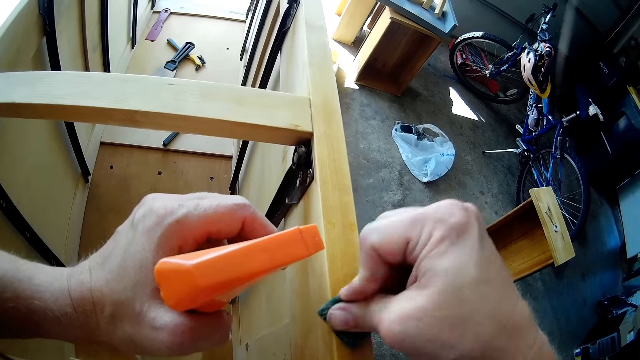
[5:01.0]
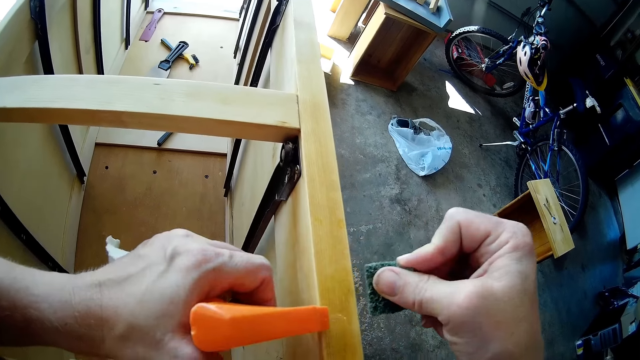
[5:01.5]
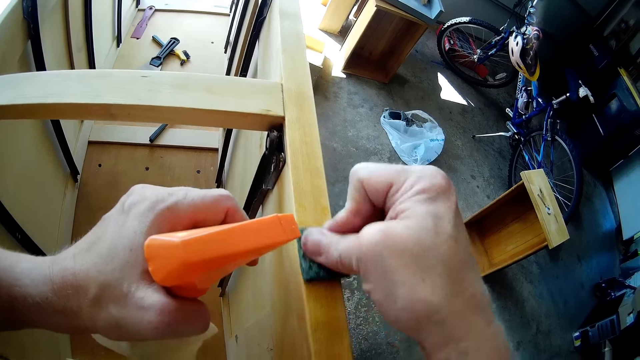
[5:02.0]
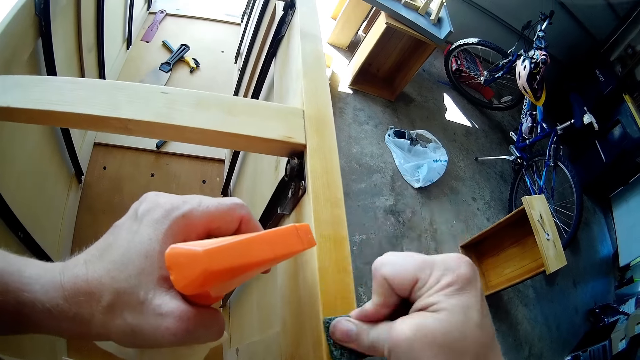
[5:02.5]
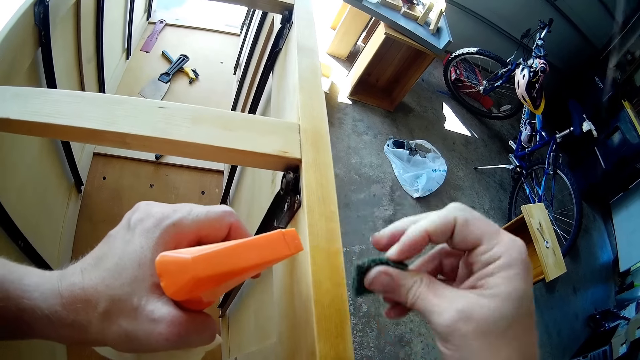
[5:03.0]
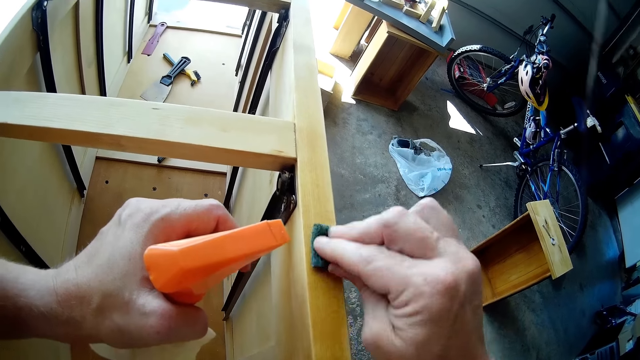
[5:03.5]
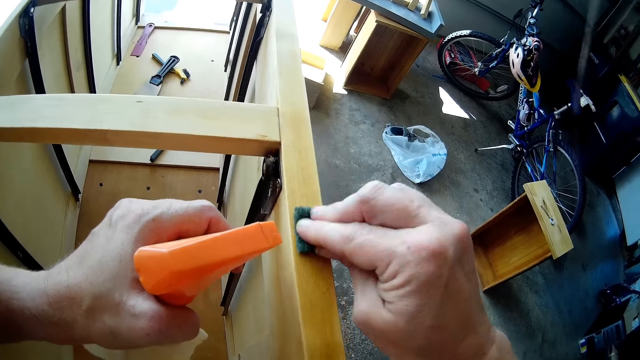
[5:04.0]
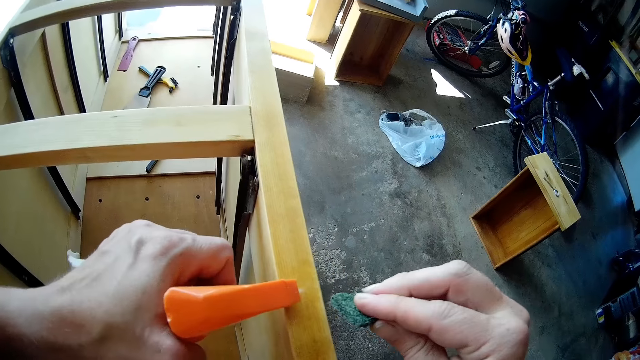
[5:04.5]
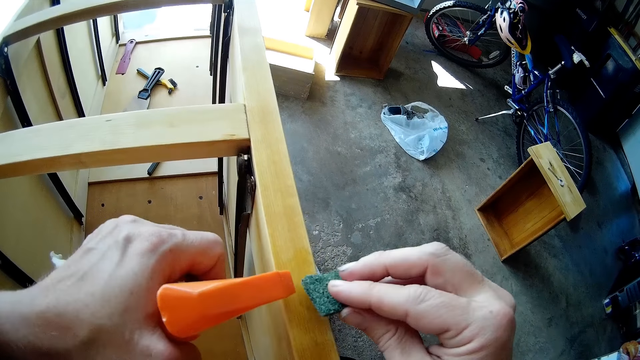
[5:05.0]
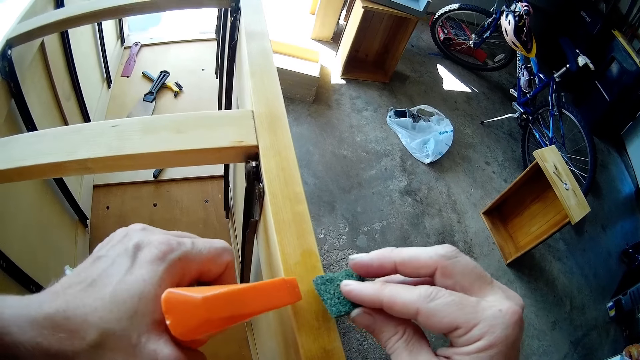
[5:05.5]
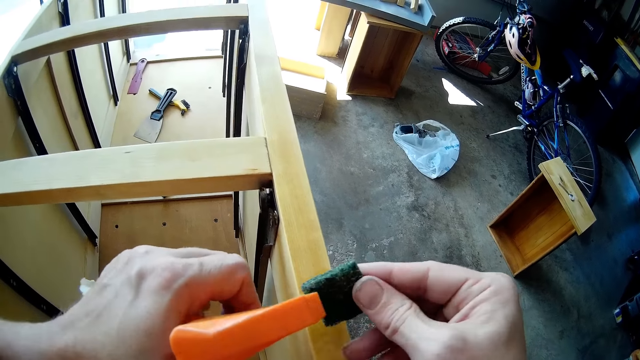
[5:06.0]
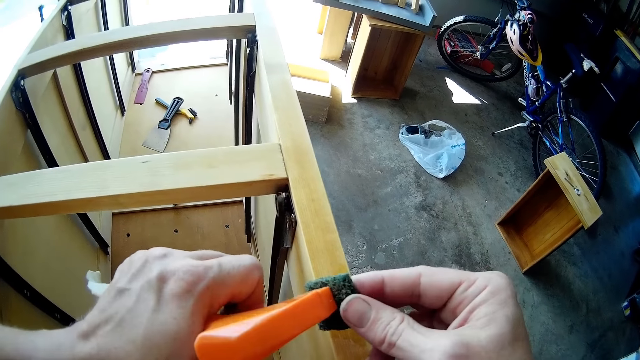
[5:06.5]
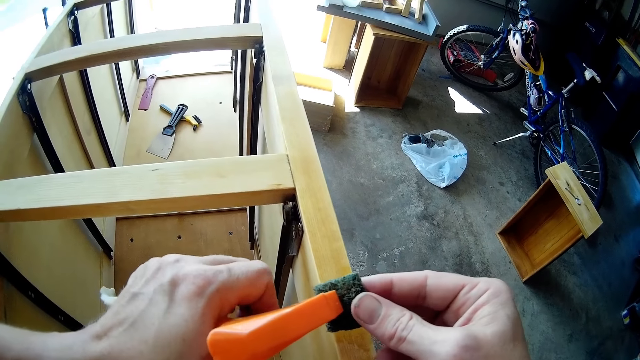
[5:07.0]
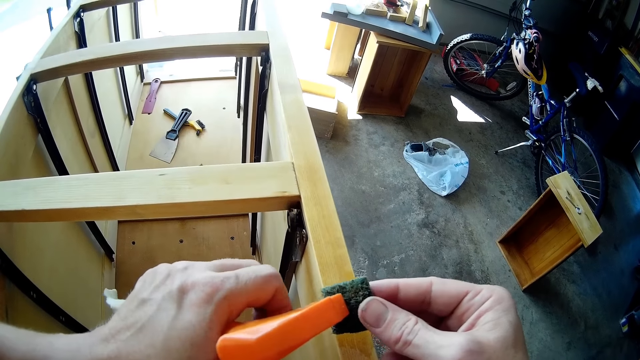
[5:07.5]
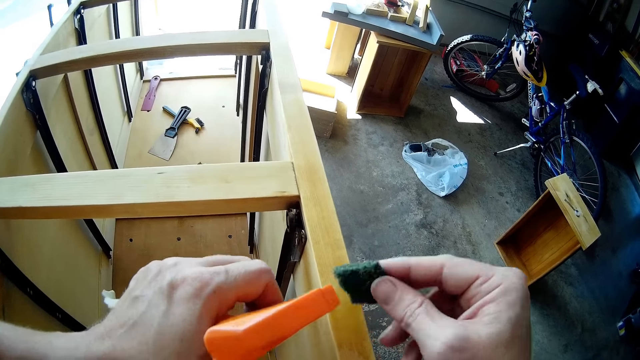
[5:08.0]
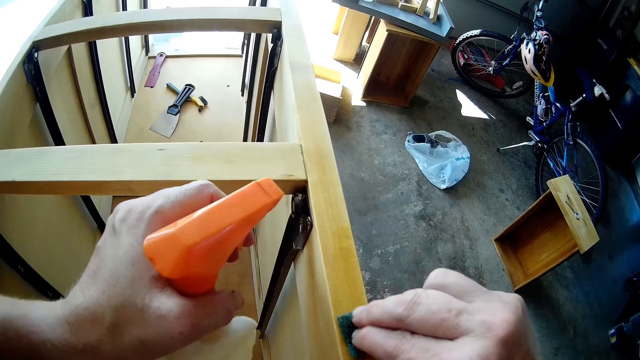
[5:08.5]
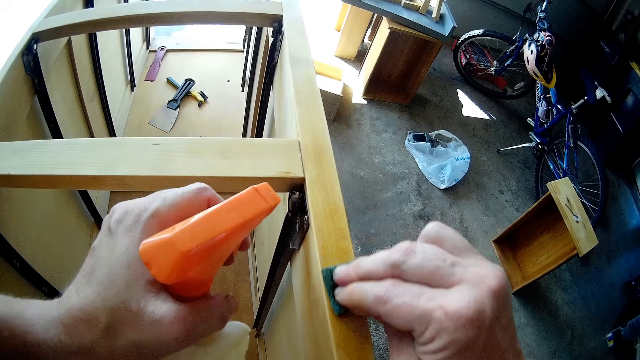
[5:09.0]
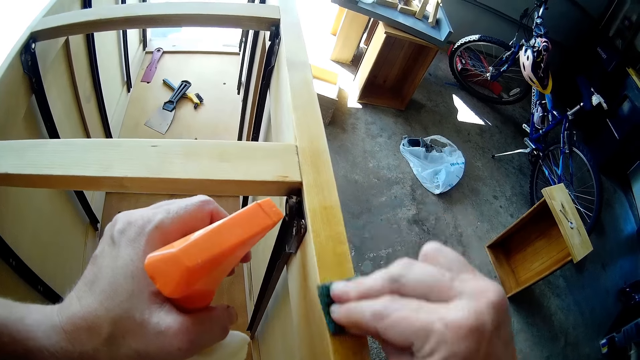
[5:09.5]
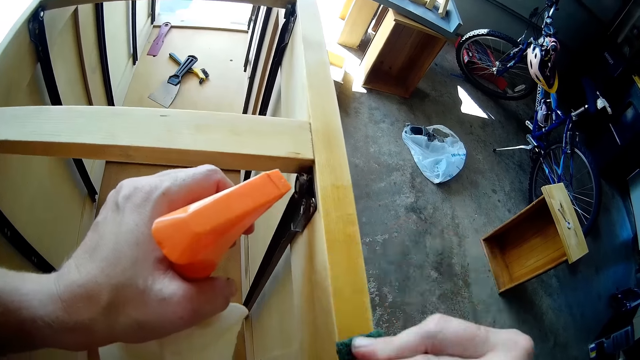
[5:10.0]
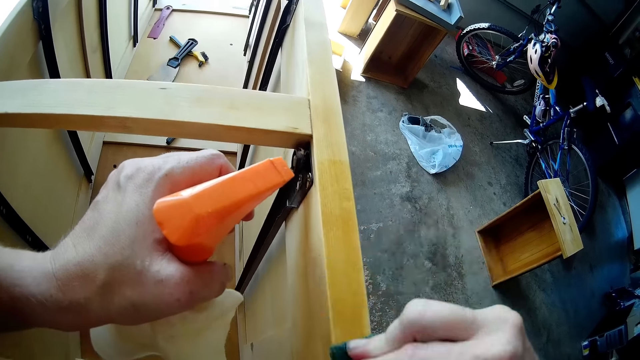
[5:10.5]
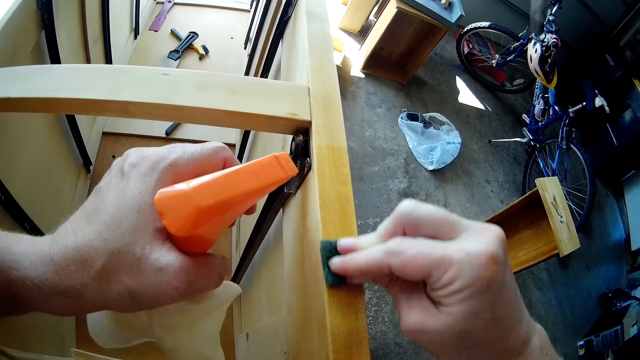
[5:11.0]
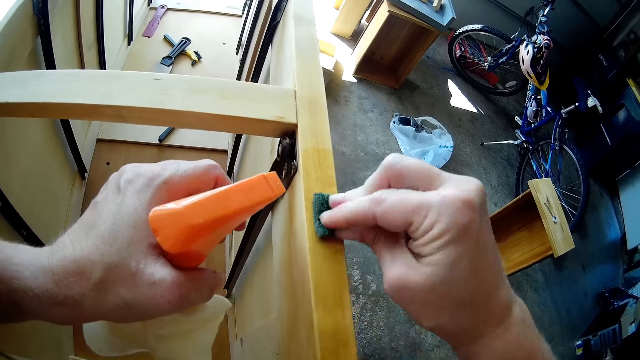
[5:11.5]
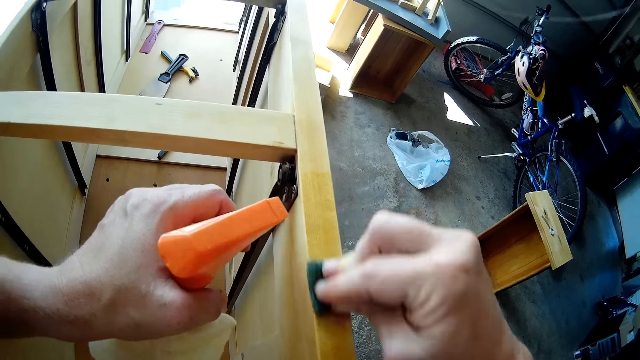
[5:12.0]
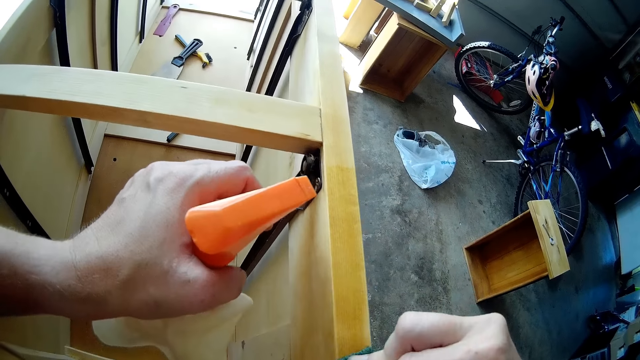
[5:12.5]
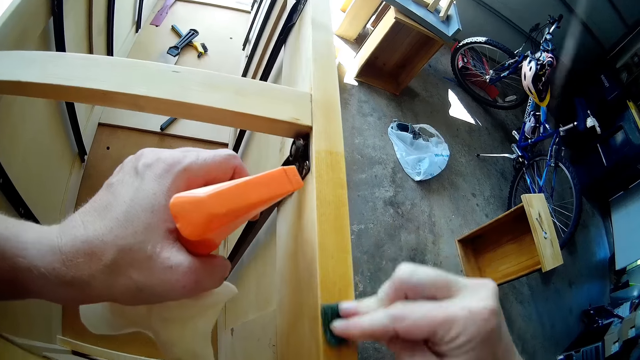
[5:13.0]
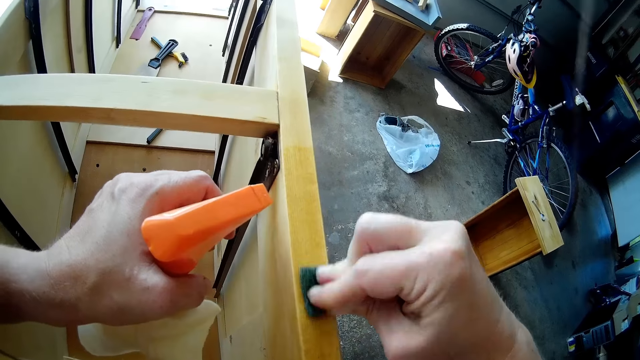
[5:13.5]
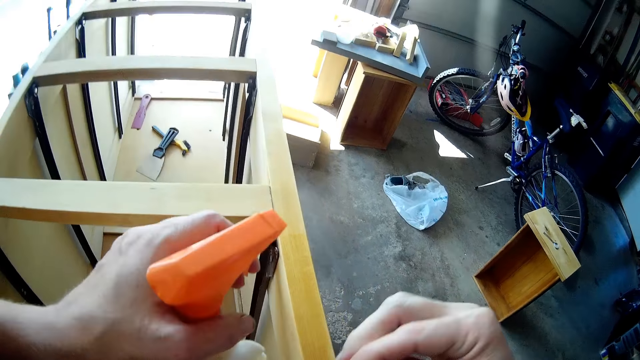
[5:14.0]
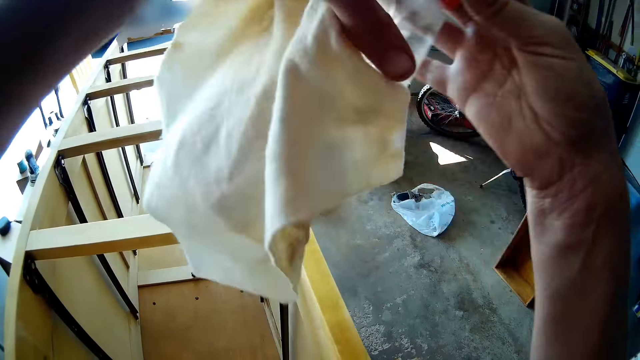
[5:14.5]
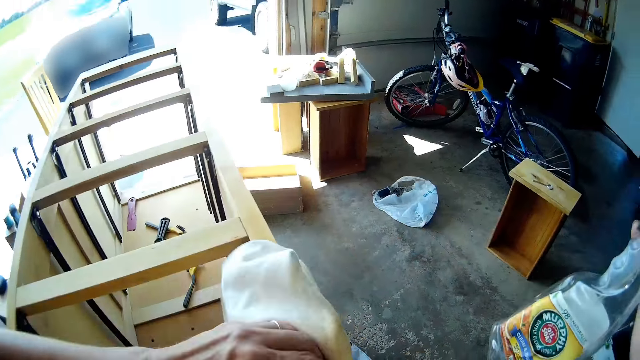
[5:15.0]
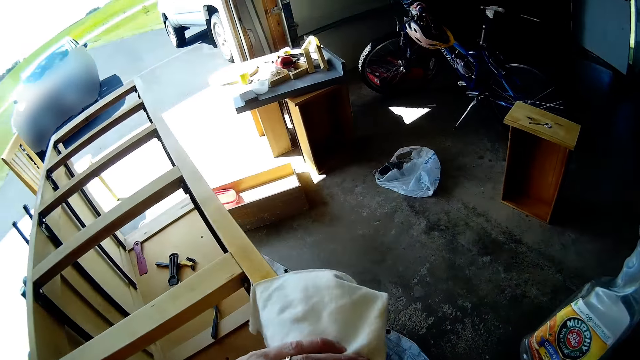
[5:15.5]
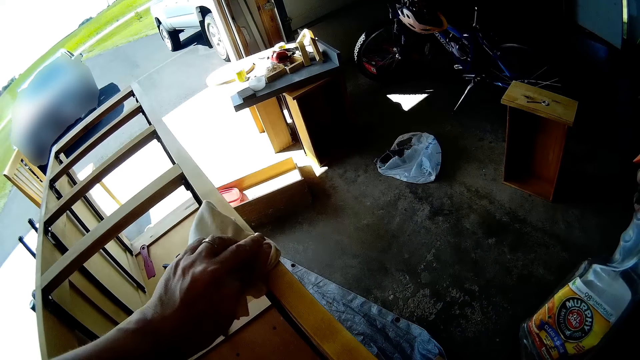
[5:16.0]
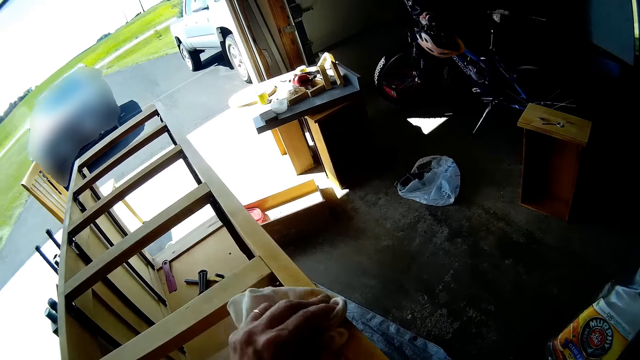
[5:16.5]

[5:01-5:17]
The camera wearer sprays the shelf with the wood cleaner in her left hand. She brushes the shelf with the abrasive in her right hand. She sprays the shelf with the wood cleaner in her left hand. She sprays the abrasive in her right hand with the wood cleaner in her left hand. She brushes the shelf with the abrasive in her right hand. She passes the wood cleaner to her right hand. She cleans the shelf with a wipe in her left hand.

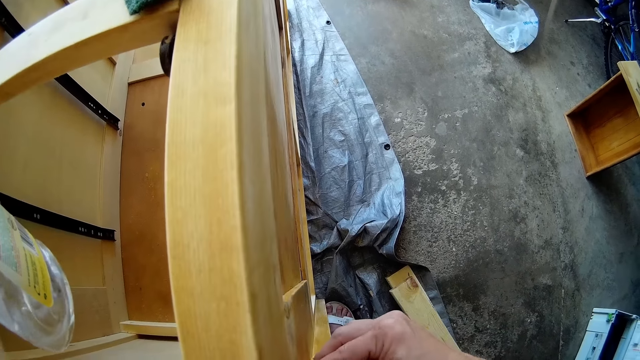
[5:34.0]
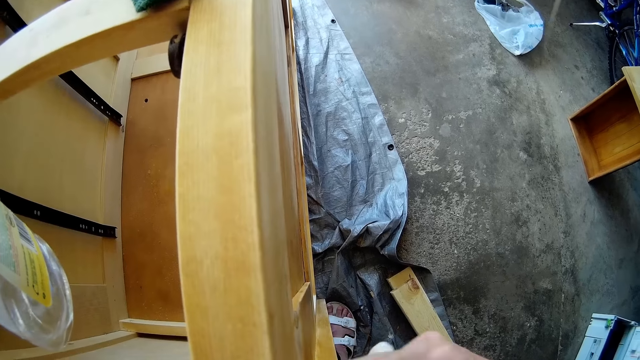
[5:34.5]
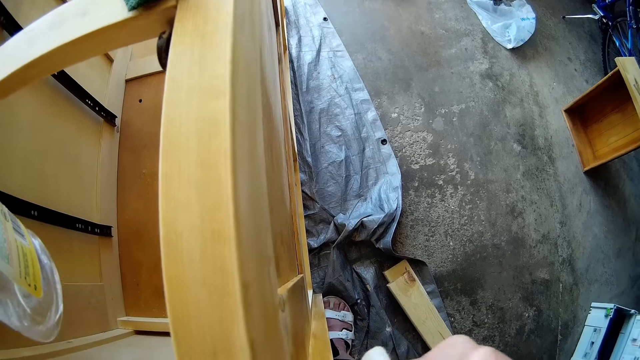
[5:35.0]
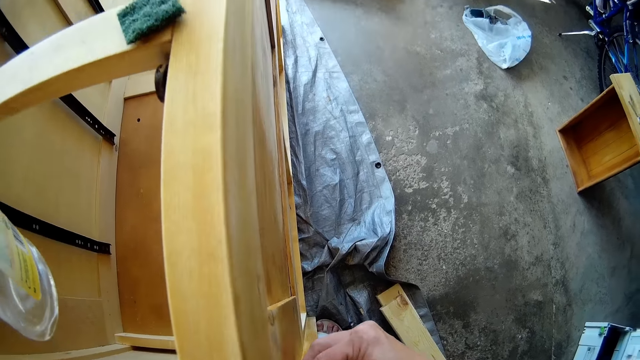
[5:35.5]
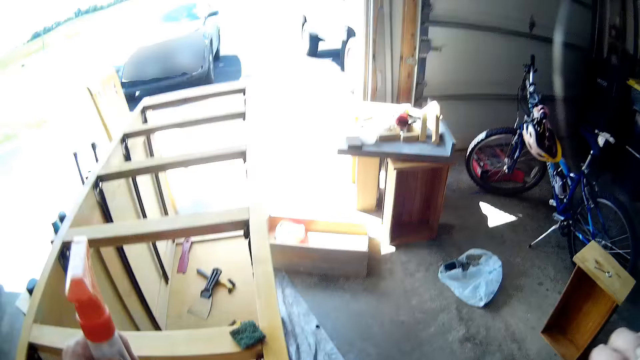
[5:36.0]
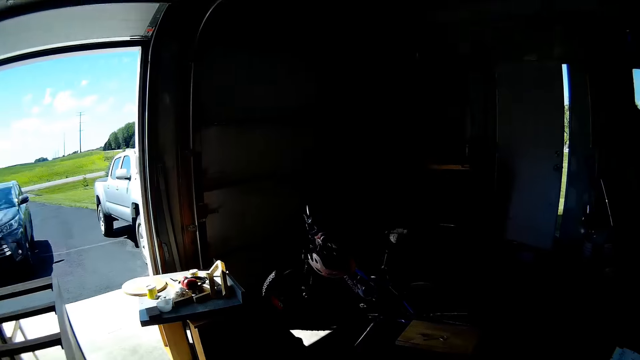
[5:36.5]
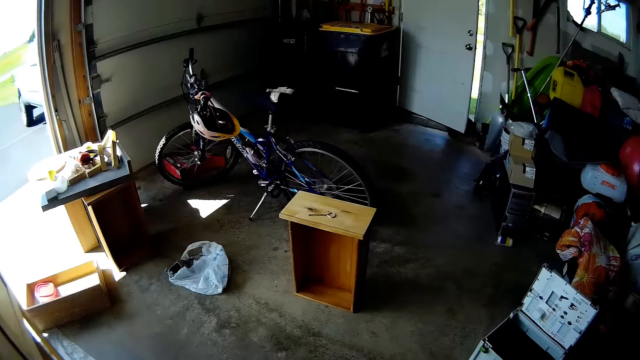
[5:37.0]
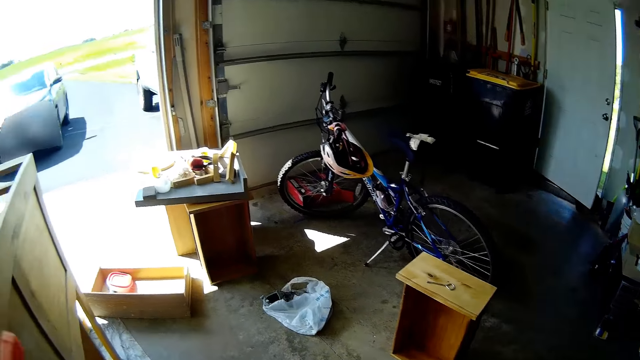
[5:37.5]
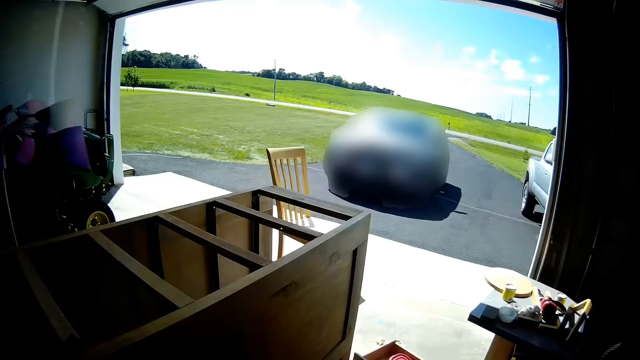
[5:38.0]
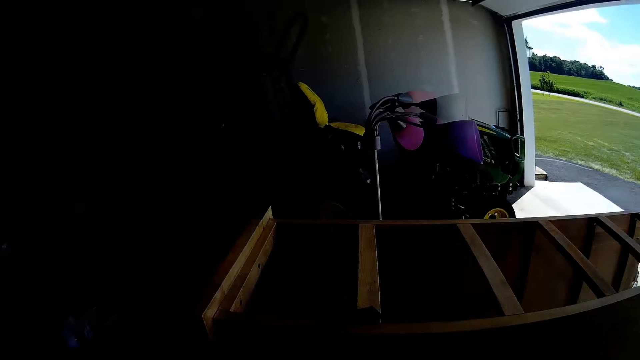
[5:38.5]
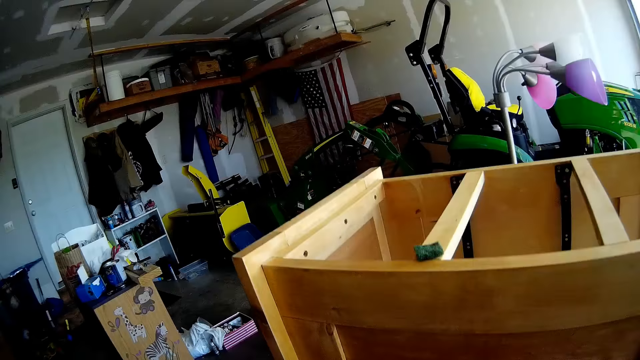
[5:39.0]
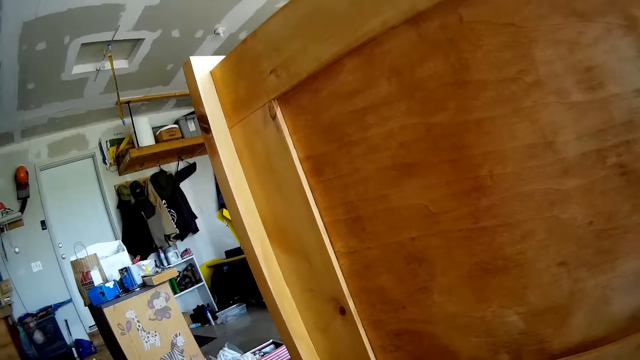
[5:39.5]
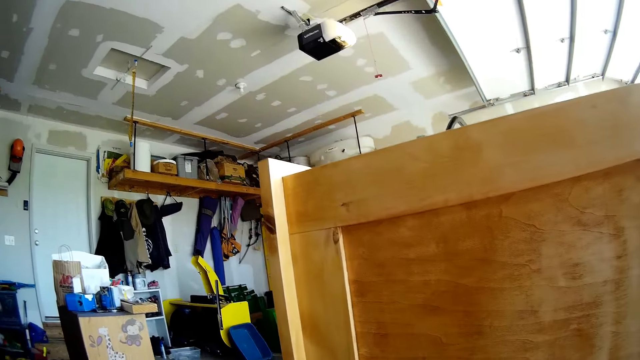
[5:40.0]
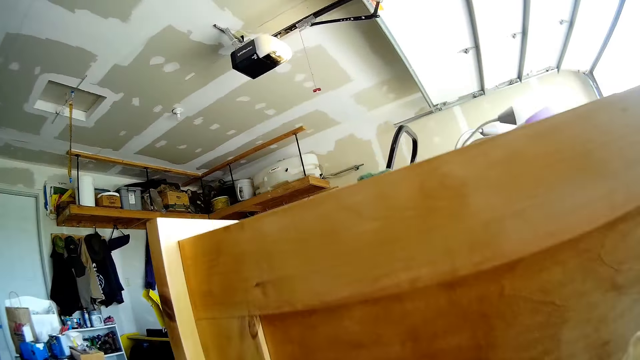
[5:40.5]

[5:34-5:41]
The camera wearer looks around the workshop.
